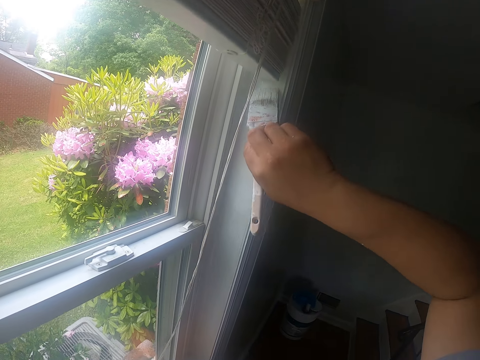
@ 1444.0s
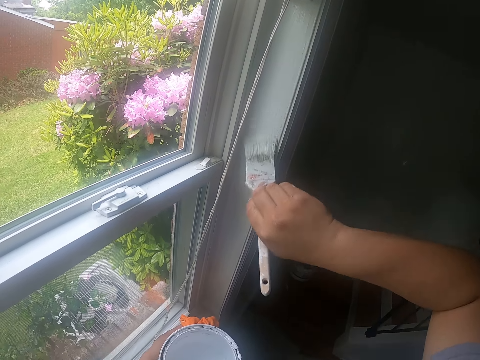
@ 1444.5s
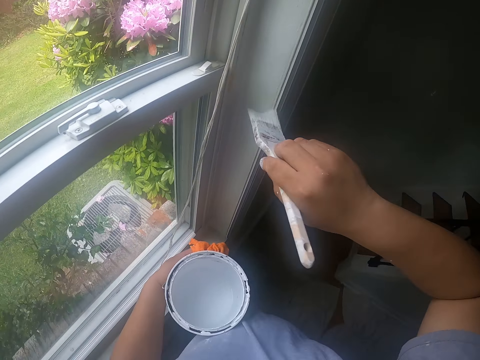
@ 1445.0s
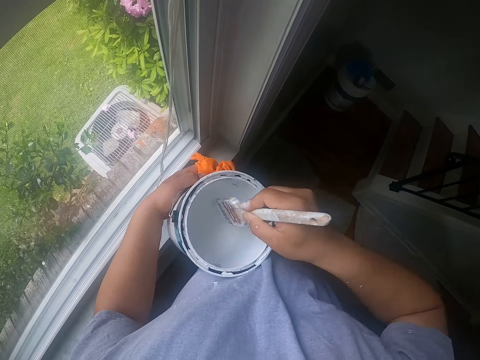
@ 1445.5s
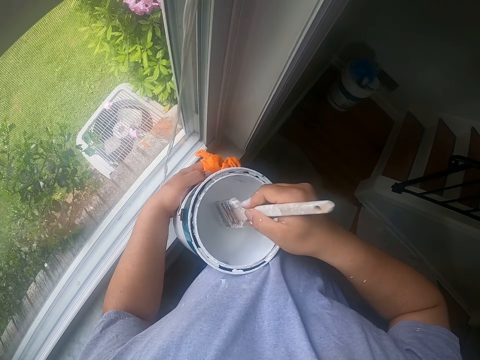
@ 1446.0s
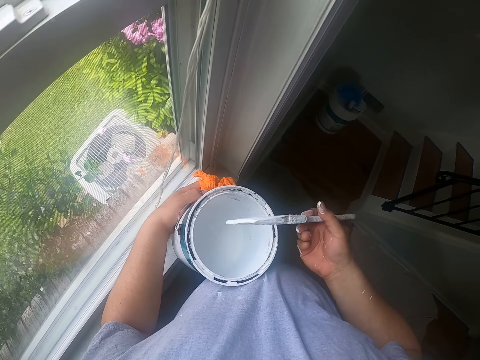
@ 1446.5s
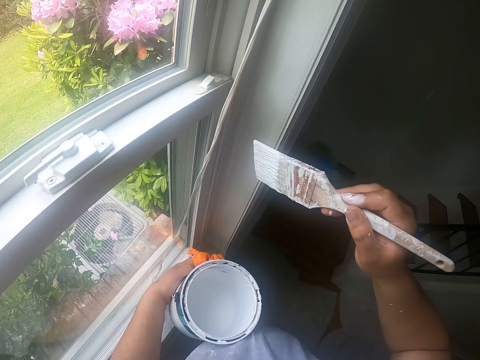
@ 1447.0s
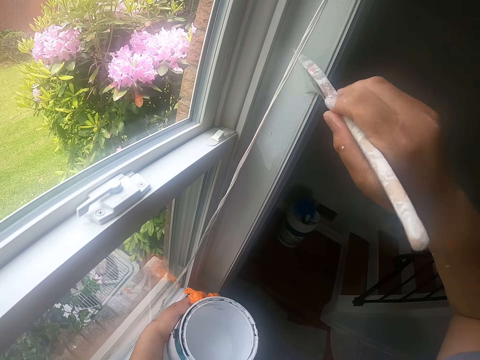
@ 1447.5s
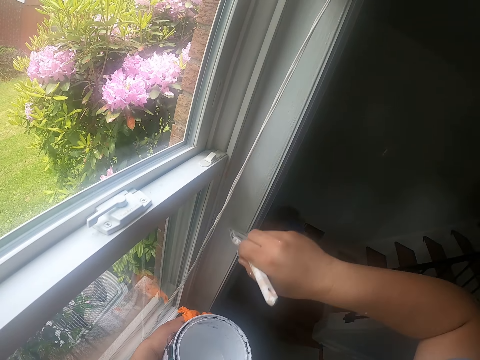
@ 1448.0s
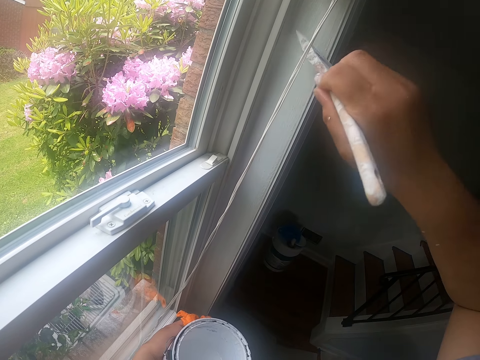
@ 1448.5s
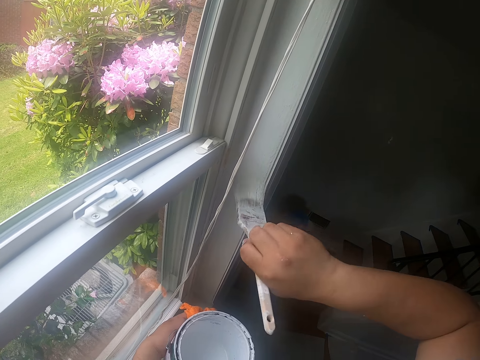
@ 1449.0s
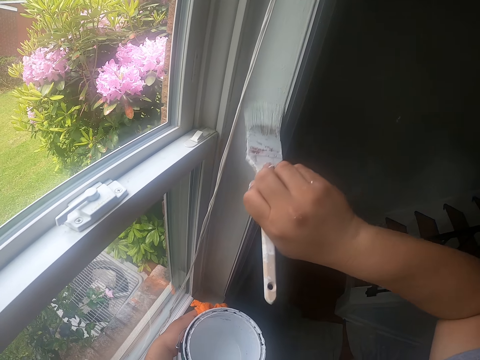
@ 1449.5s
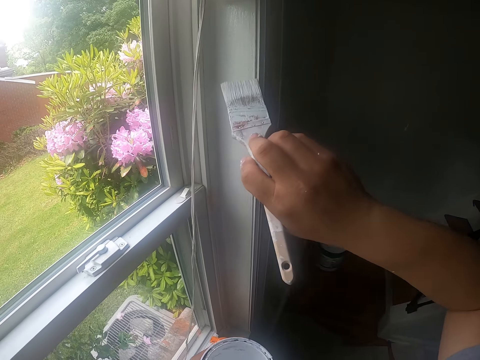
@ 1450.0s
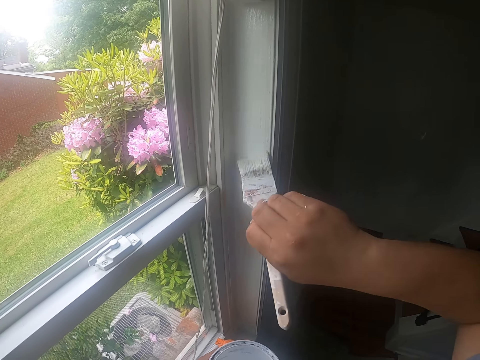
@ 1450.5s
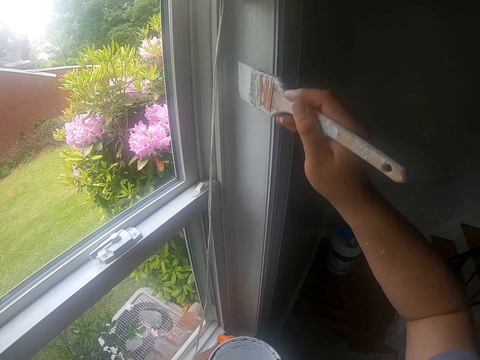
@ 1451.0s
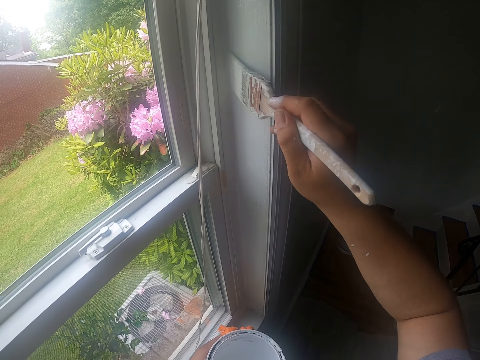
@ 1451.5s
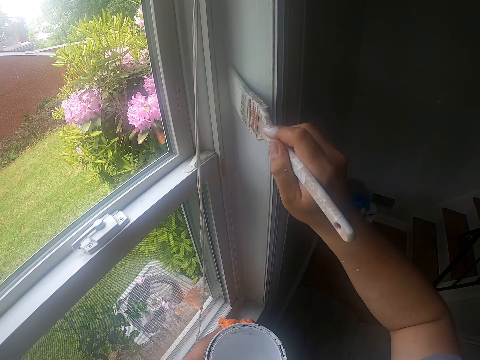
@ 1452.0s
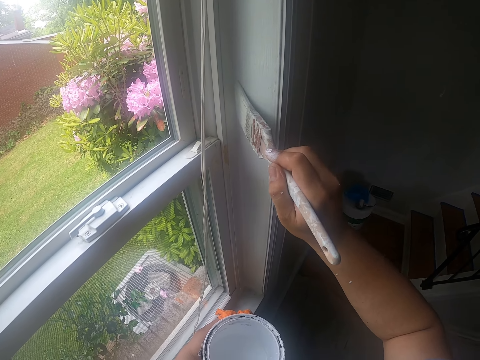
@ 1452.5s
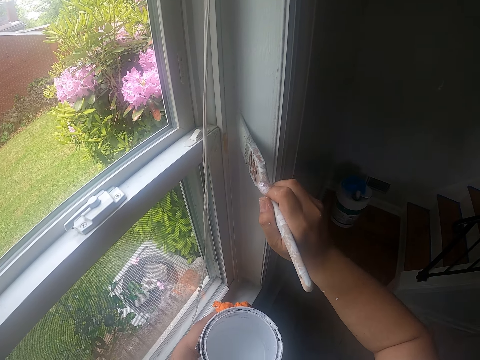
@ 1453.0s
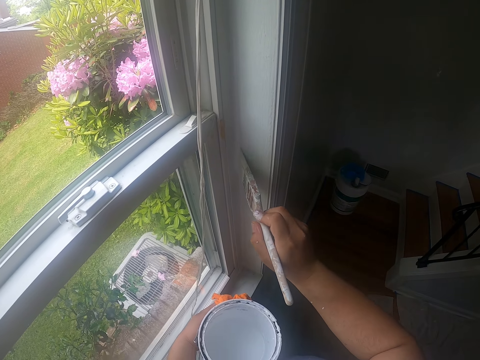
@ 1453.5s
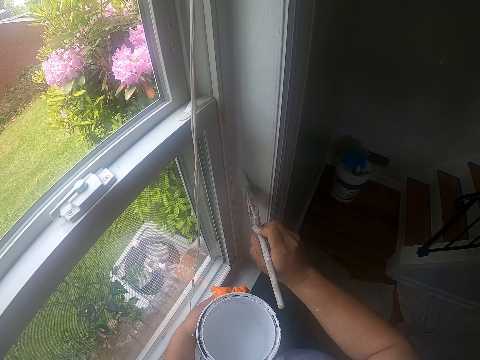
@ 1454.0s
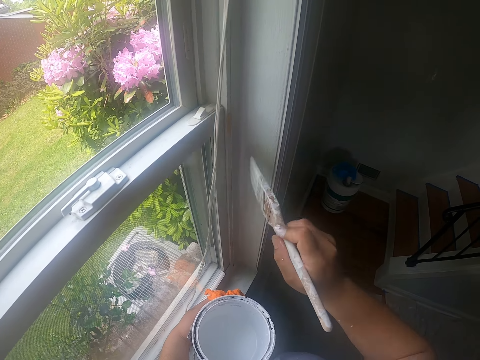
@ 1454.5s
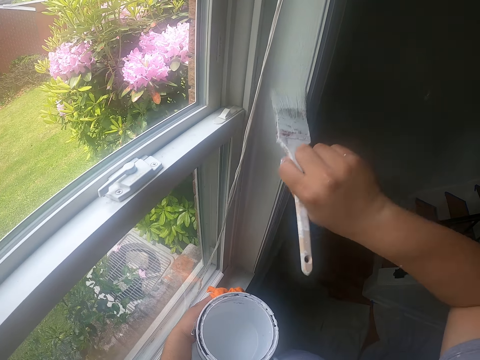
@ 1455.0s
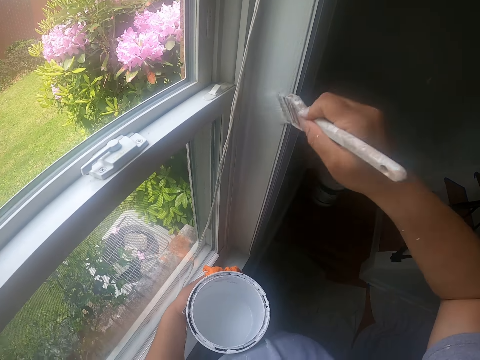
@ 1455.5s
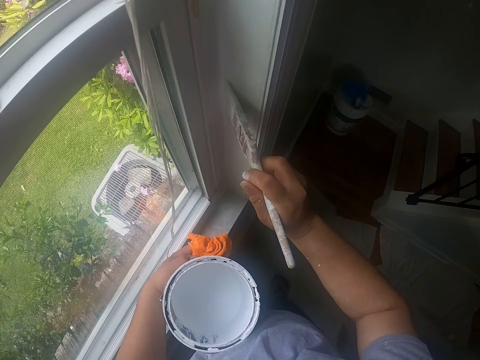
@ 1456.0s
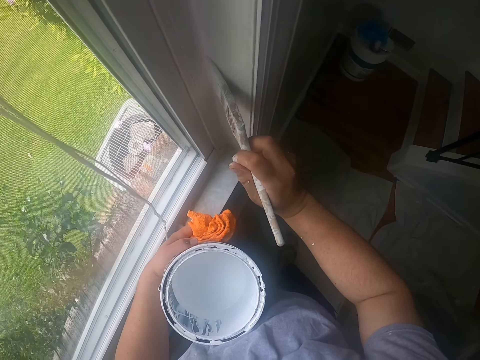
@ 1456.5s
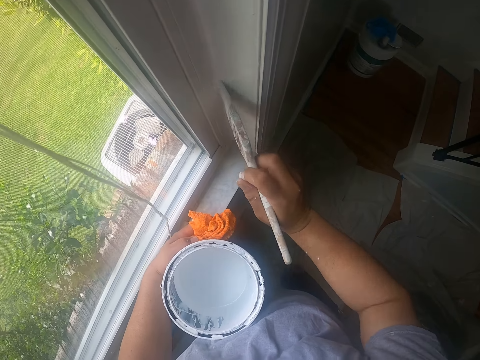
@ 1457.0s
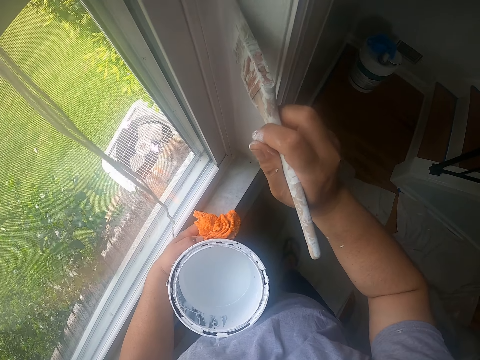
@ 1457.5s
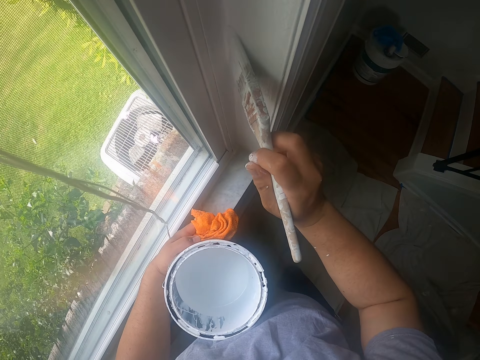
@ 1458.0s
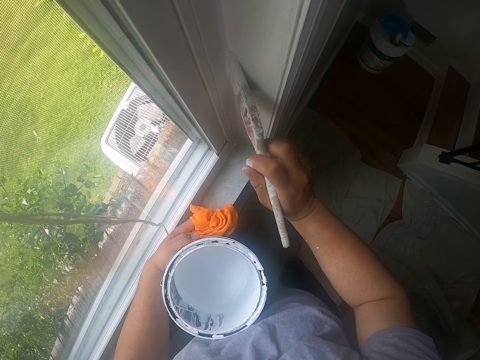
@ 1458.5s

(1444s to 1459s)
The camera wearer dips the paintbrush into the can of paint with his right hand. He shakes off excess paint on the paintbrush with his right hand. He paints the window frame with the paintbrush in his right hand.

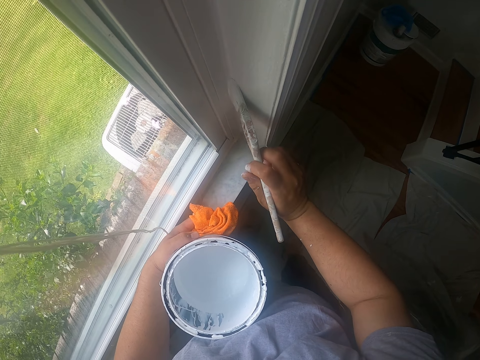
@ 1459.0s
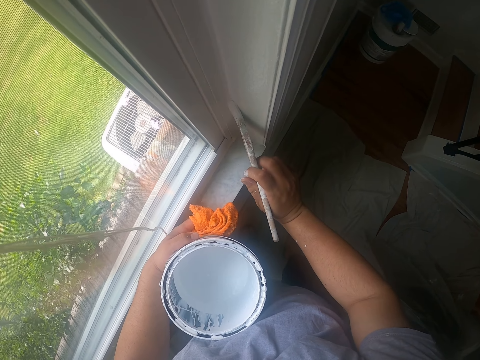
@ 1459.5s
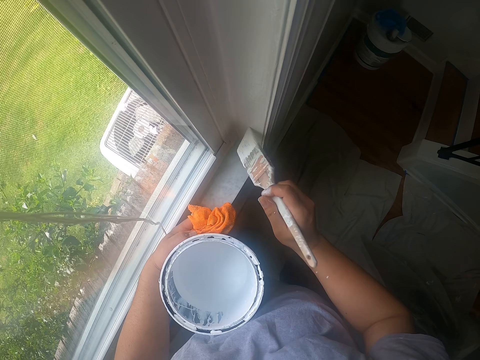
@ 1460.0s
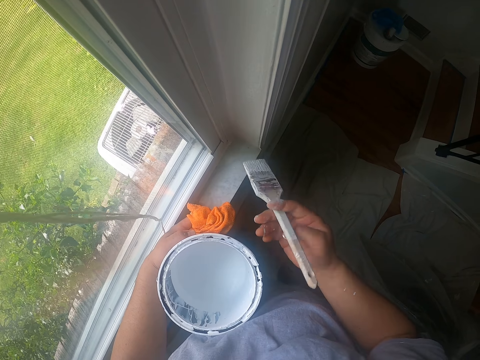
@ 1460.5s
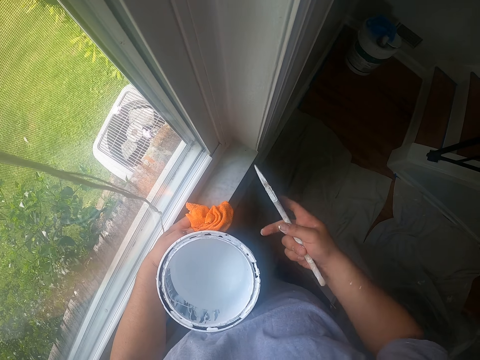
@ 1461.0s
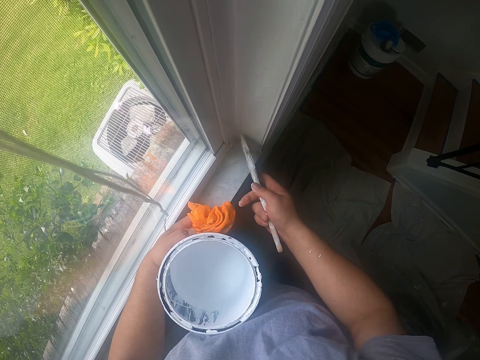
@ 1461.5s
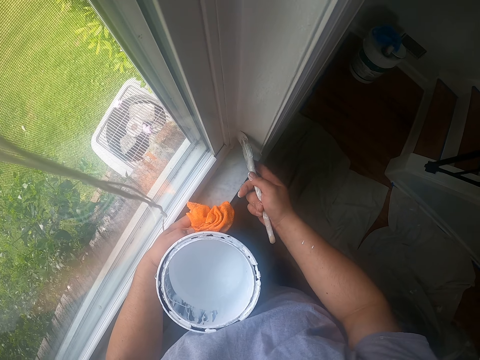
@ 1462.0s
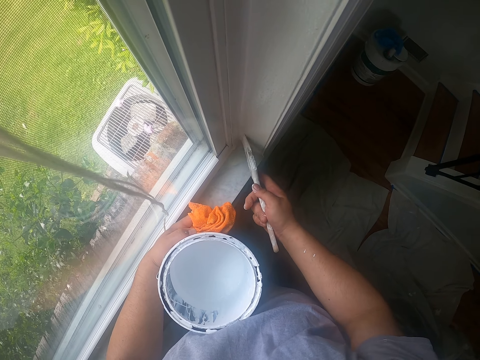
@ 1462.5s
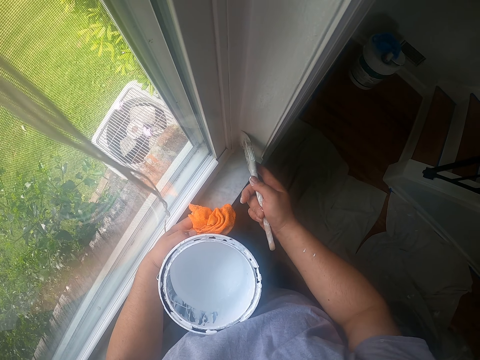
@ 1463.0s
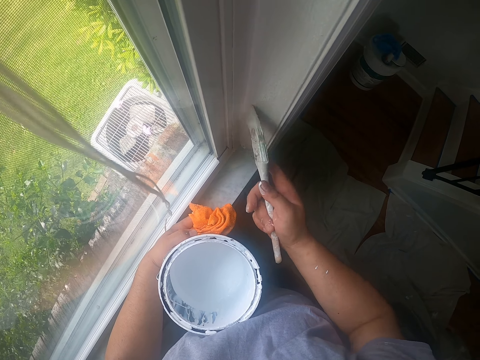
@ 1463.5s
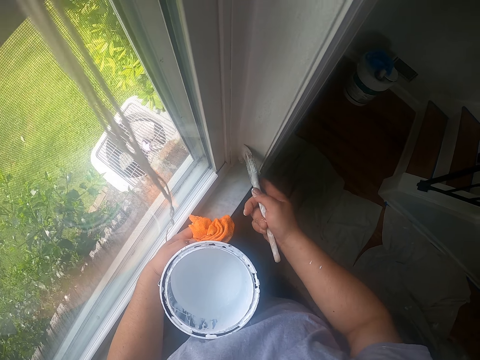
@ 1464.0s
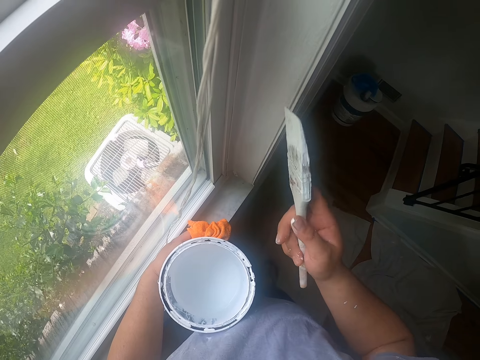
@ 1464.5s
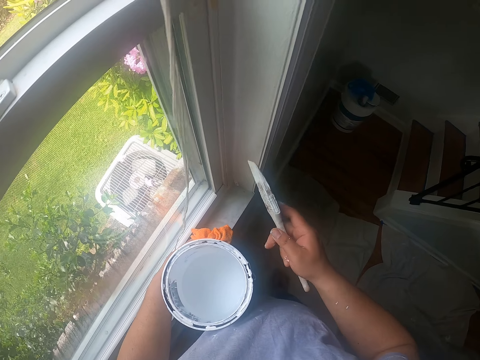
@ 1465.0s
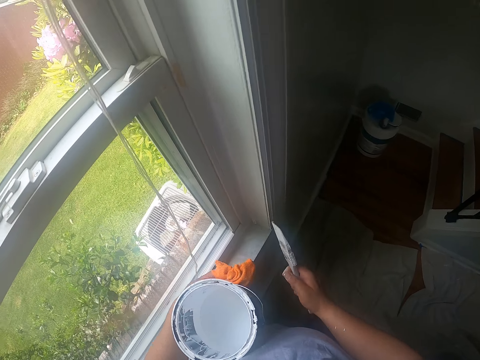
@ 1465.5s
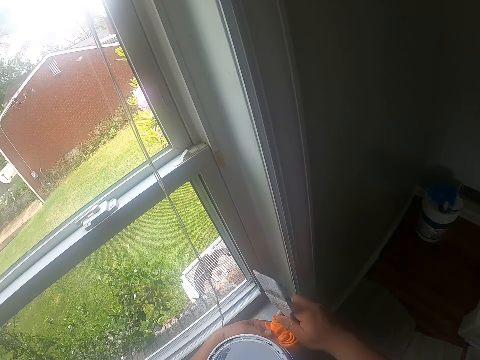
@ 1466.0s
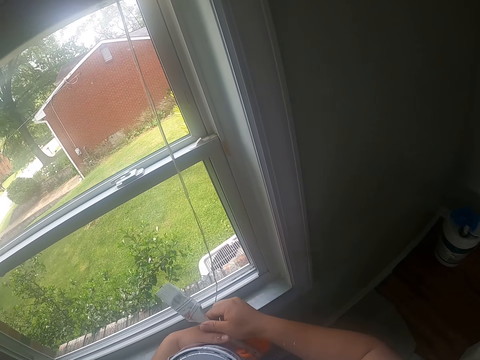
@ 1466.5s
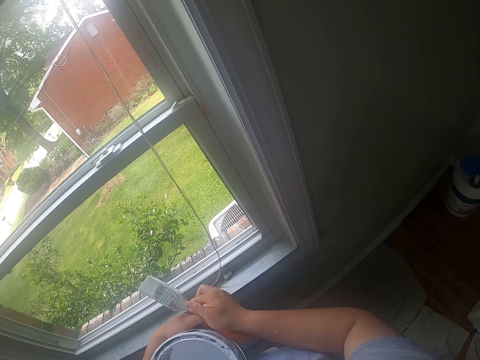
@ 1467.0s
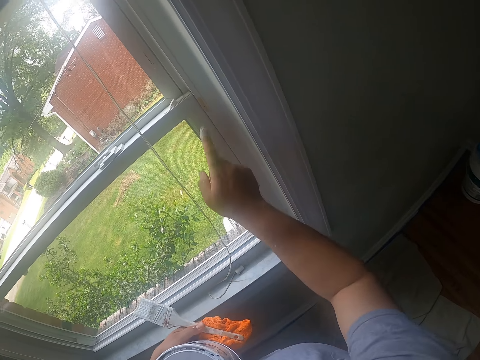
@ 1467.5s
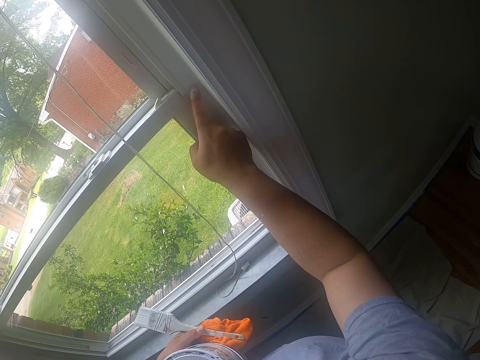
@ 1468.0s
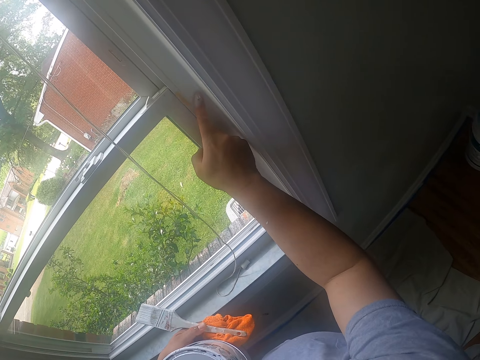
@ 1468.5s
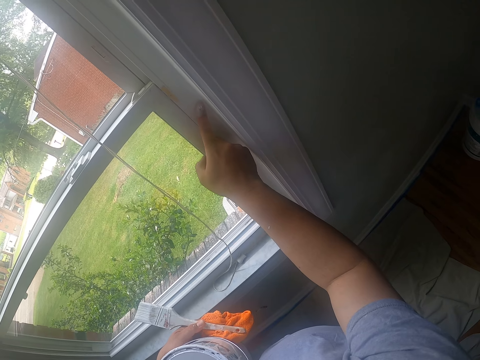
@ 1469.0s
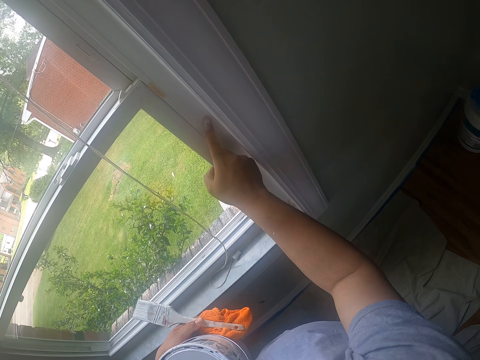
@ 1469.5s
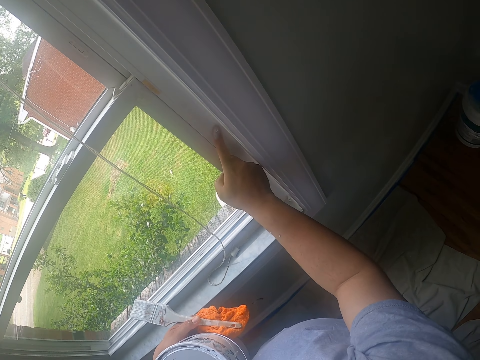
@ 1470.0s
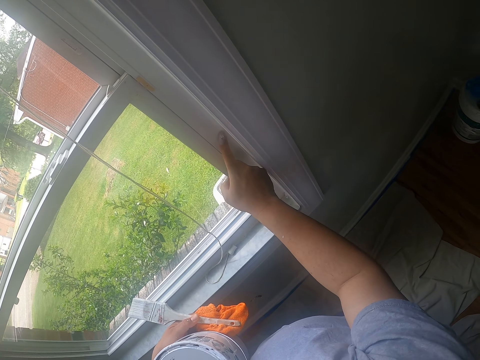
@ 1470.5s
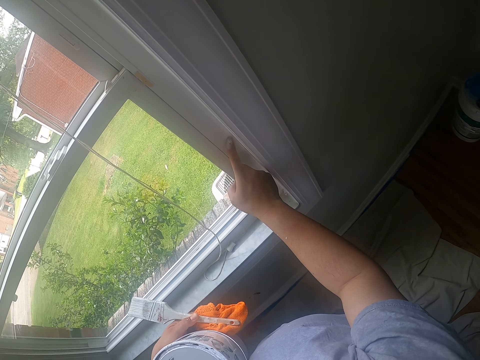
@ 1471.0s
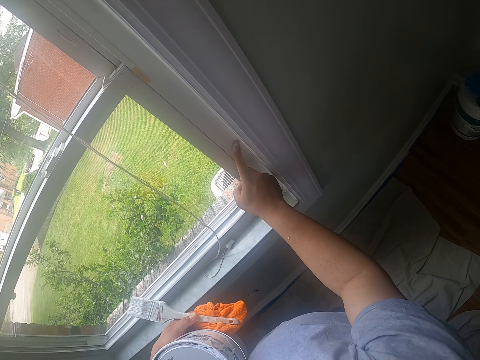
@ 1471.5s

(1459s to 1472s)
The camera wearer passes the paintbrush from his right hand to his left hand. He holds the paintbrush with the left hand. He cleans paint off the window frame with his right hand. He touches the window frame with a finger.
